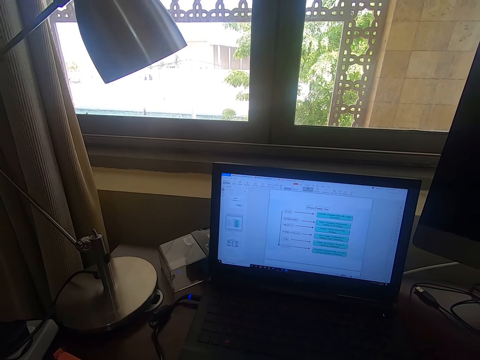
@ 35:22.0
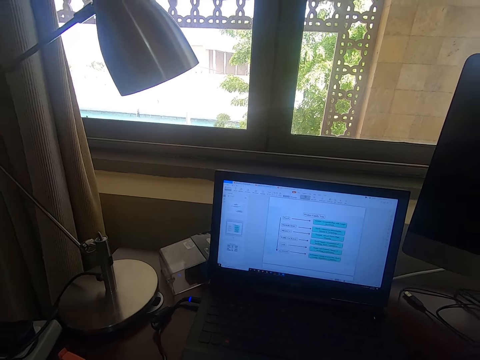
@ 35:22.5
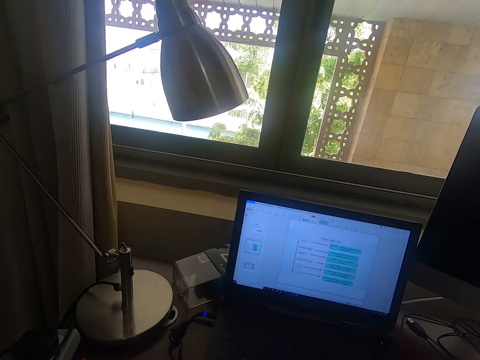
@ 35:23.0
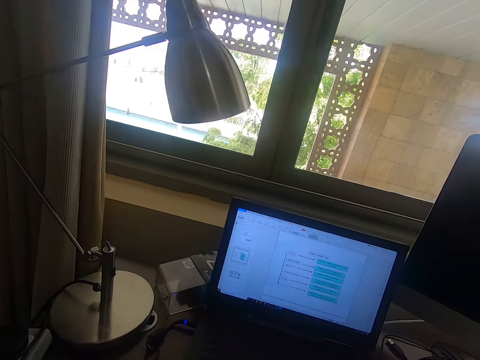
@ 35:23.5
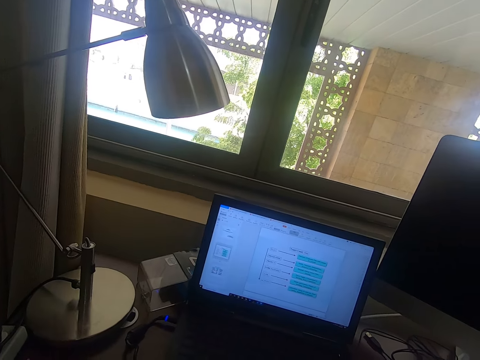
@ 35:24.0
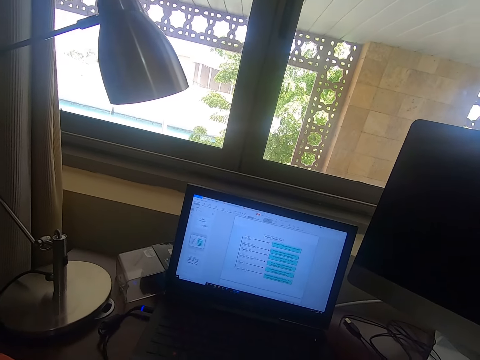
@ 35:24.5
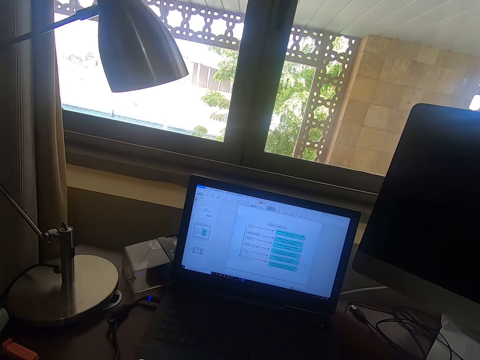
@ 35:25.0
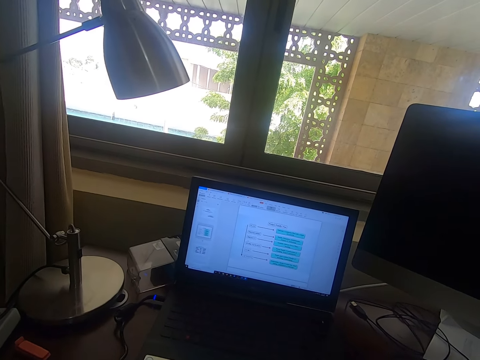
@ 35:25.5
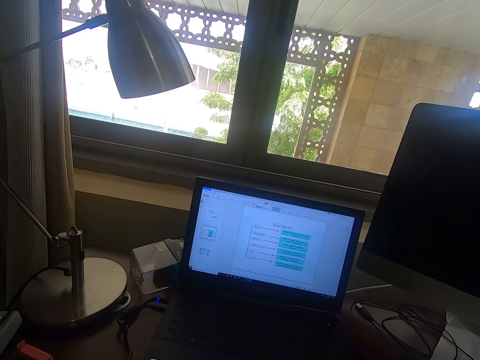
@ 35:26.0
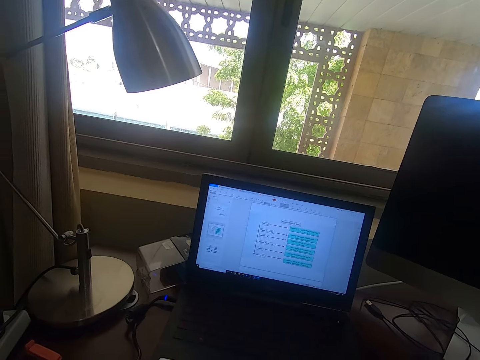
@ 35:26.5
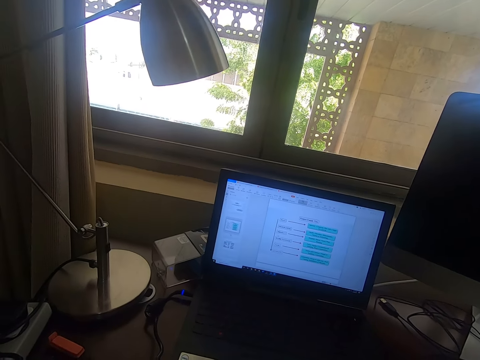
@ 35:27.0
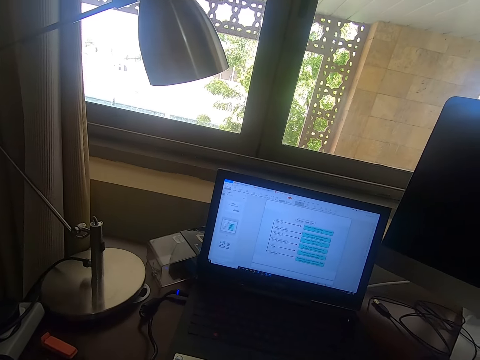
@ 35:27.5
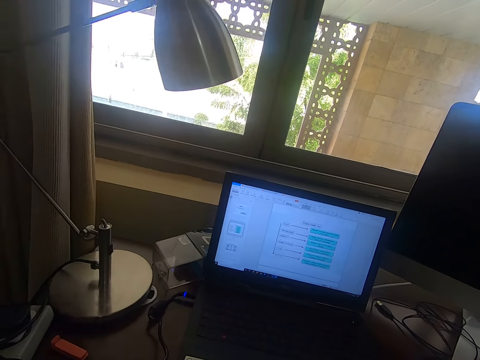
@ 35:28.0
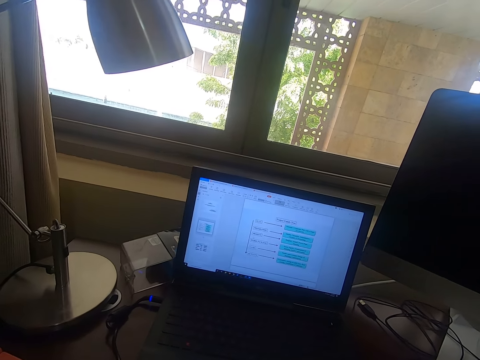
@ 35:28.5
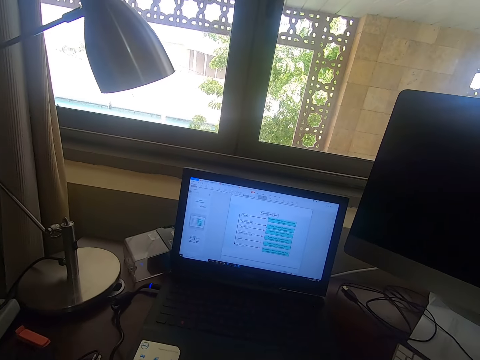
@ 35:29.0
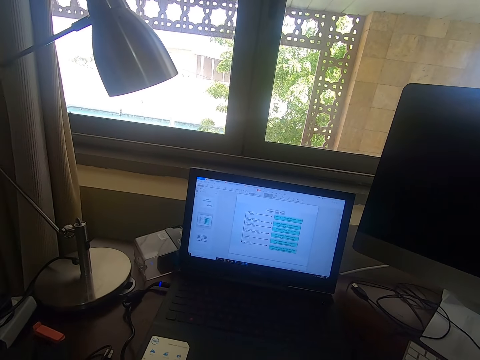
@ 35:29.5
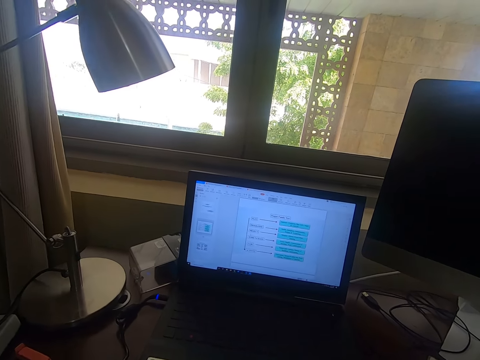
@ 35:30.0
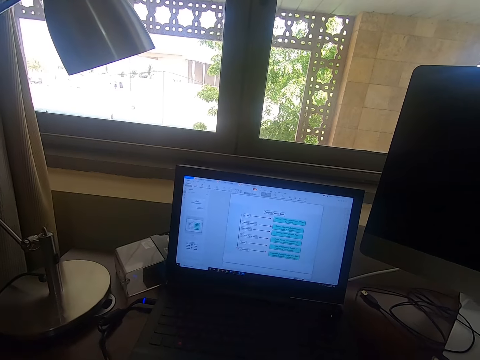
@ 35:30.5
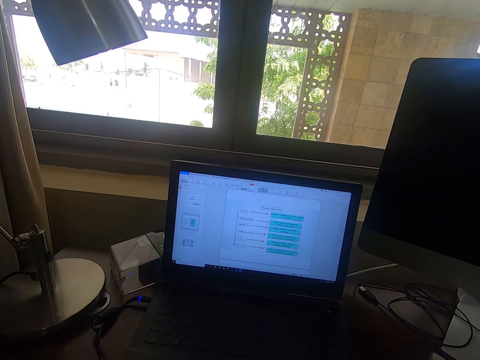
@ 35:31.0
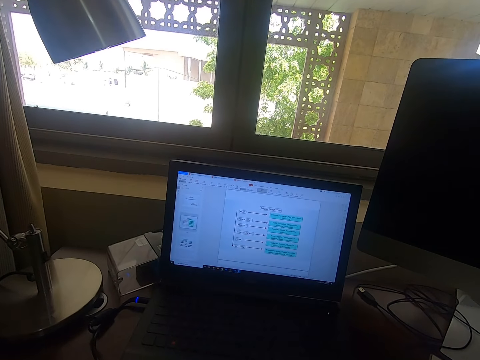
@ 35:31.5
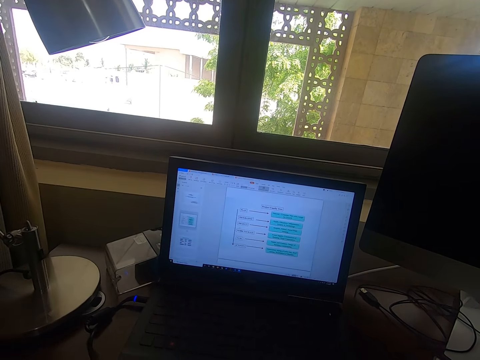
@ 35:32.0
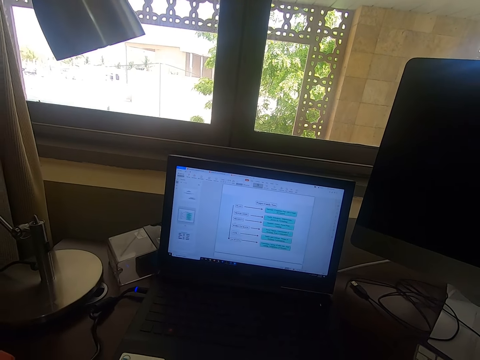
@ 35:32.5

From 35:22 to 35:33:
The camera wearer looks around.

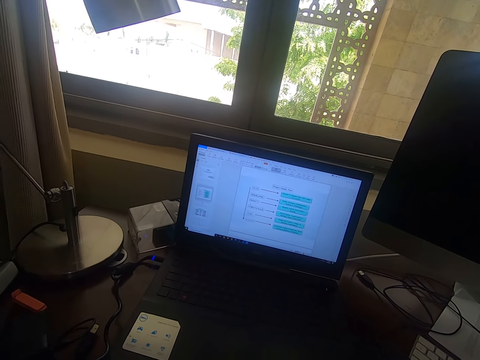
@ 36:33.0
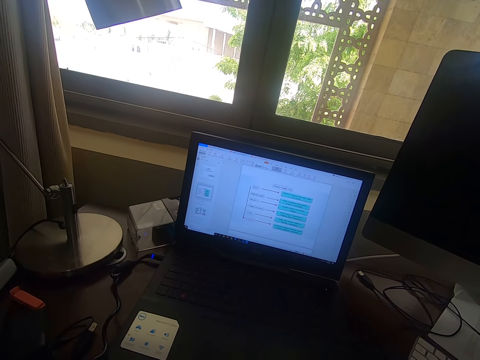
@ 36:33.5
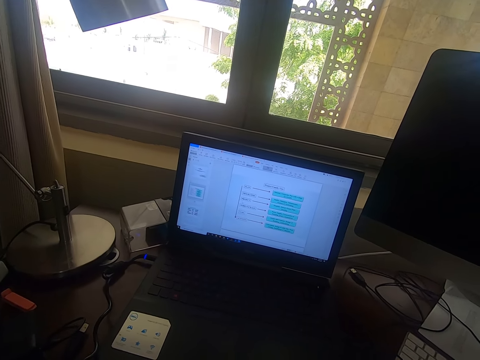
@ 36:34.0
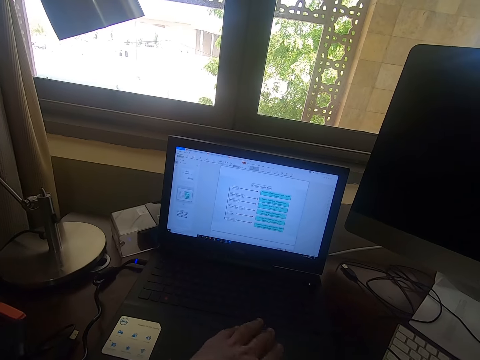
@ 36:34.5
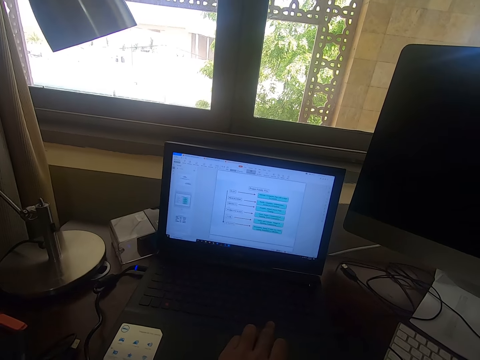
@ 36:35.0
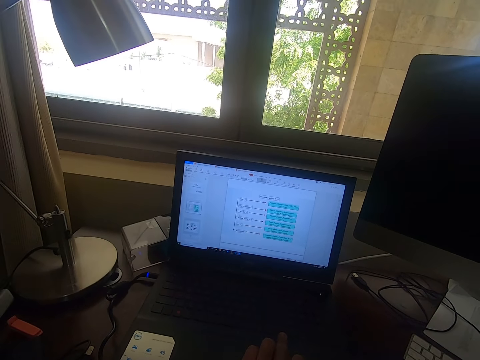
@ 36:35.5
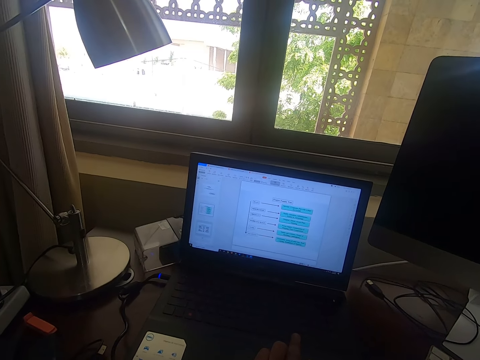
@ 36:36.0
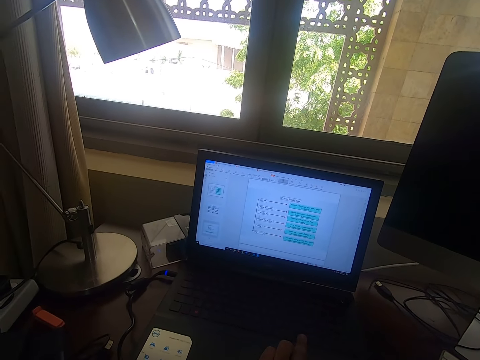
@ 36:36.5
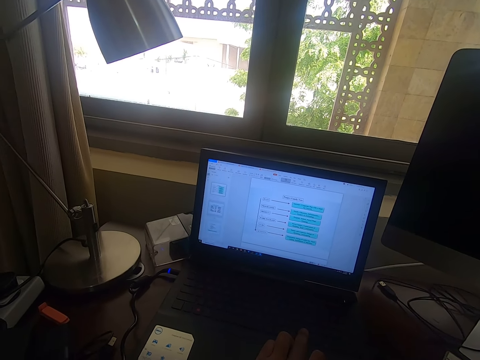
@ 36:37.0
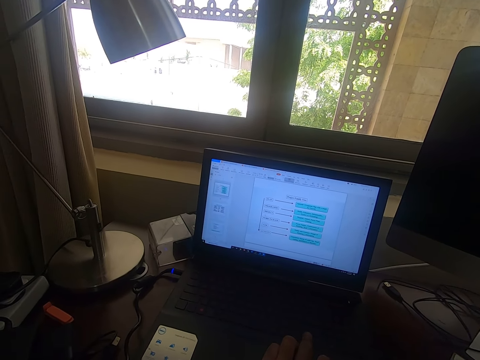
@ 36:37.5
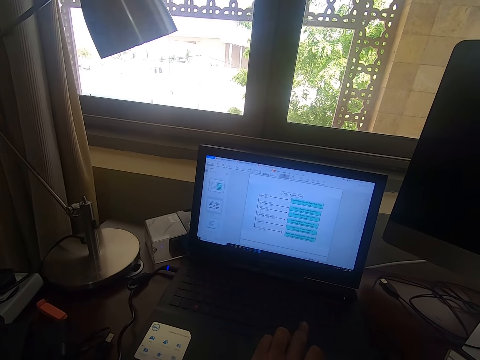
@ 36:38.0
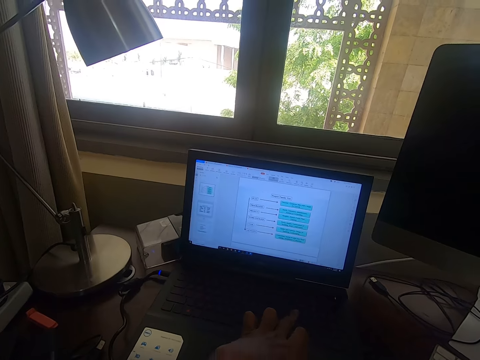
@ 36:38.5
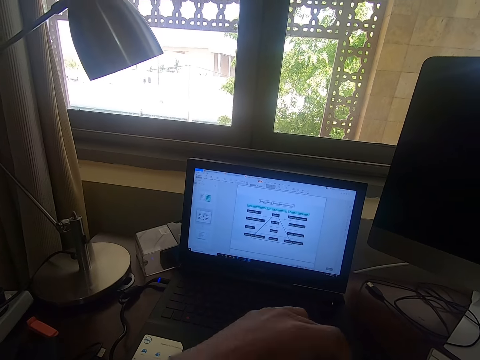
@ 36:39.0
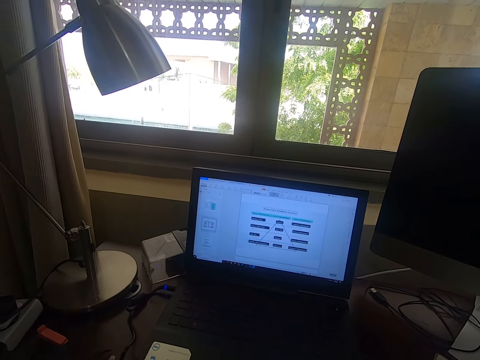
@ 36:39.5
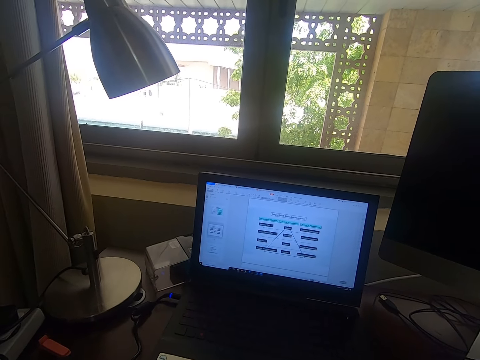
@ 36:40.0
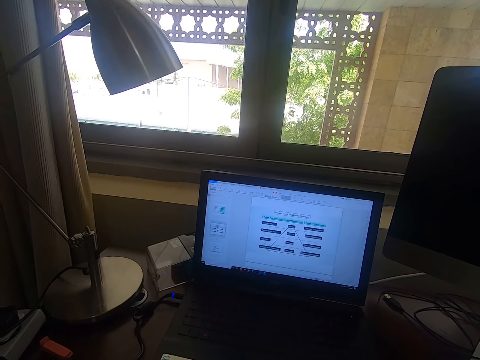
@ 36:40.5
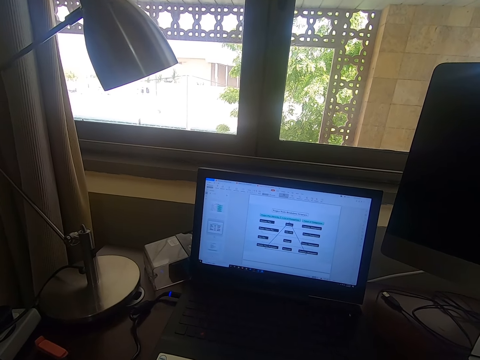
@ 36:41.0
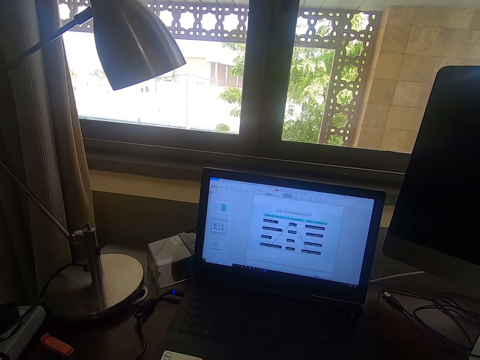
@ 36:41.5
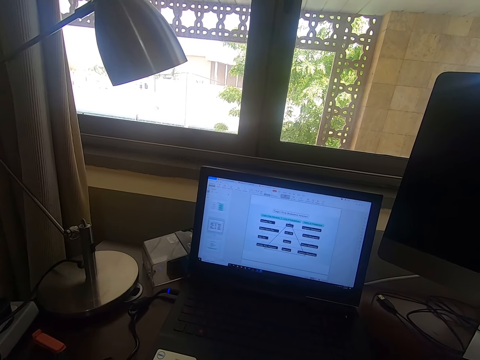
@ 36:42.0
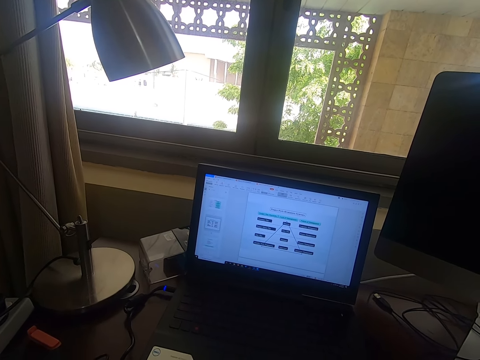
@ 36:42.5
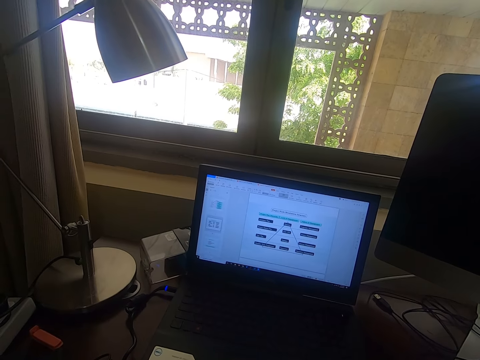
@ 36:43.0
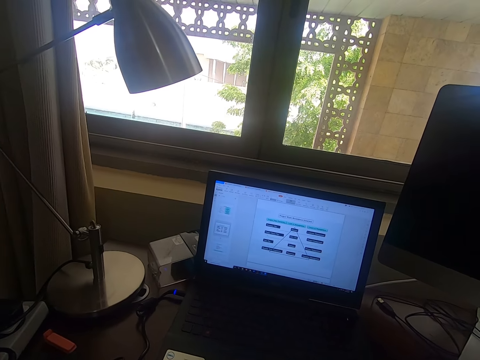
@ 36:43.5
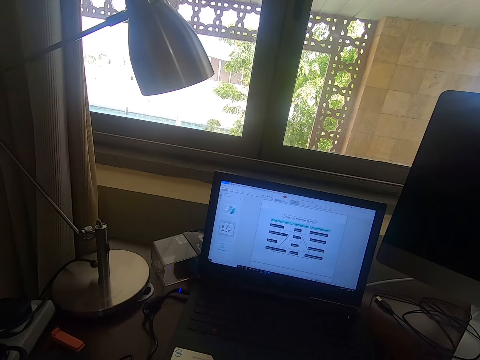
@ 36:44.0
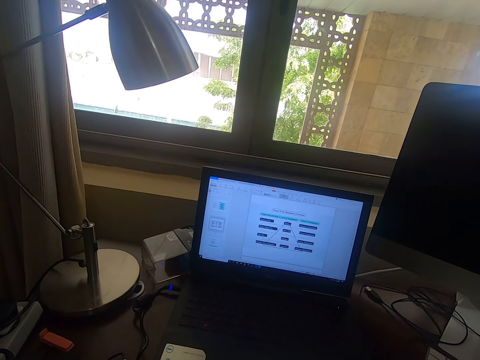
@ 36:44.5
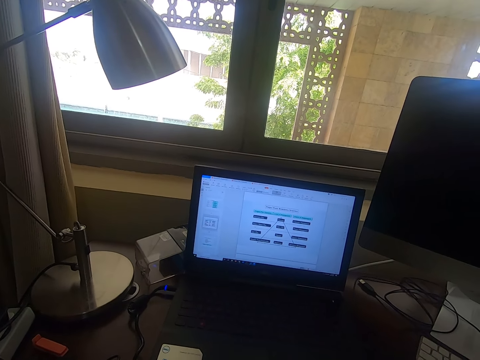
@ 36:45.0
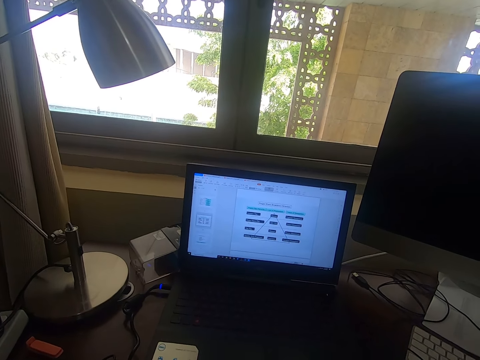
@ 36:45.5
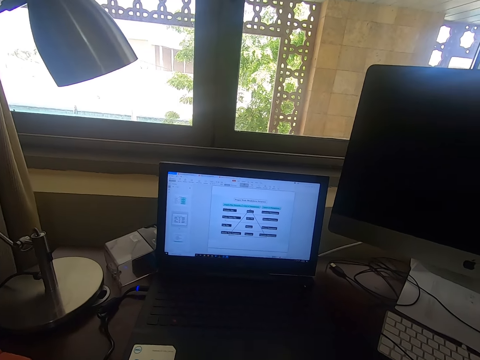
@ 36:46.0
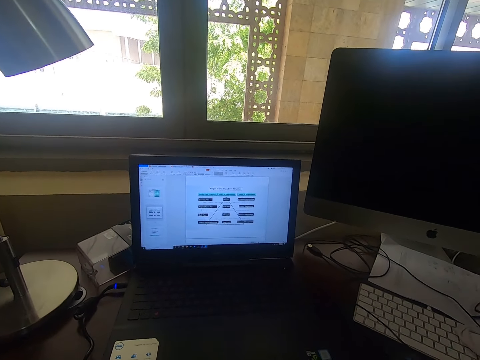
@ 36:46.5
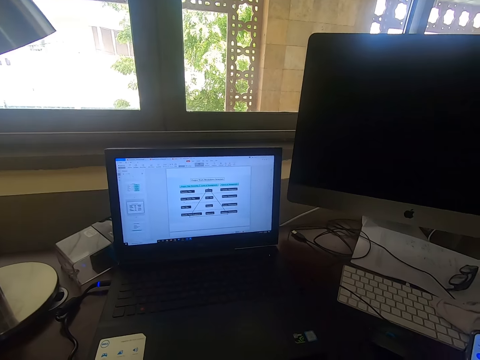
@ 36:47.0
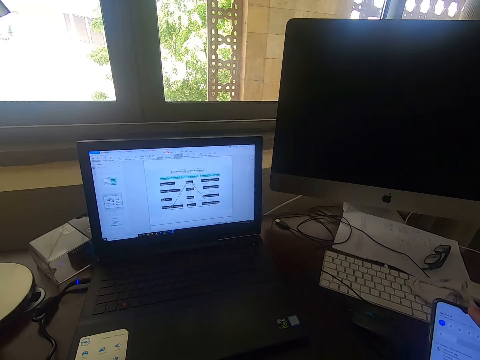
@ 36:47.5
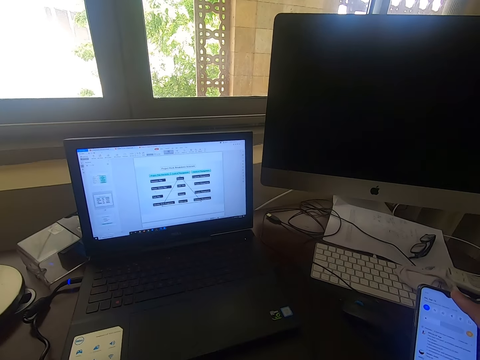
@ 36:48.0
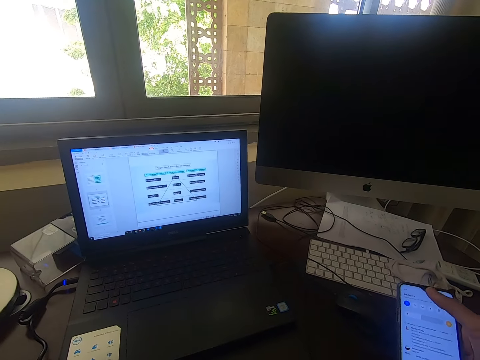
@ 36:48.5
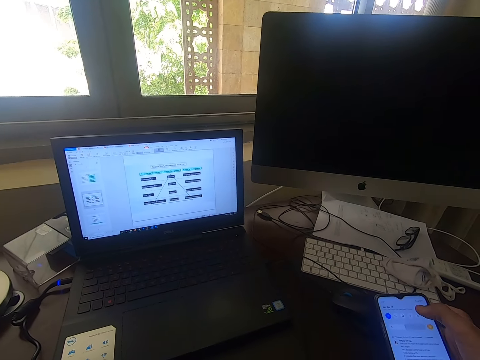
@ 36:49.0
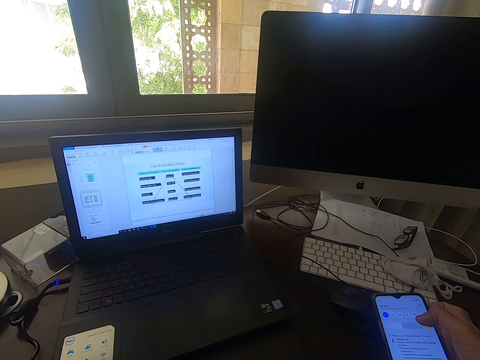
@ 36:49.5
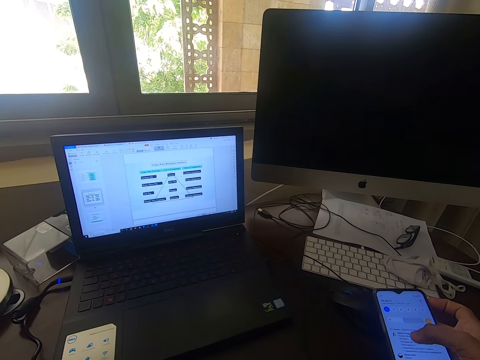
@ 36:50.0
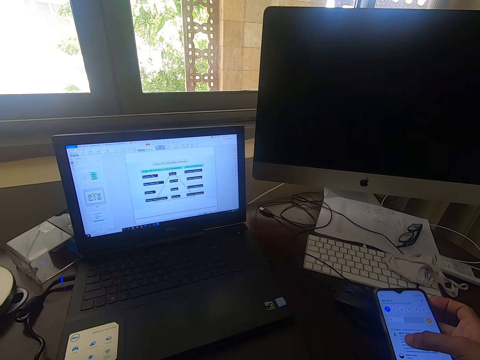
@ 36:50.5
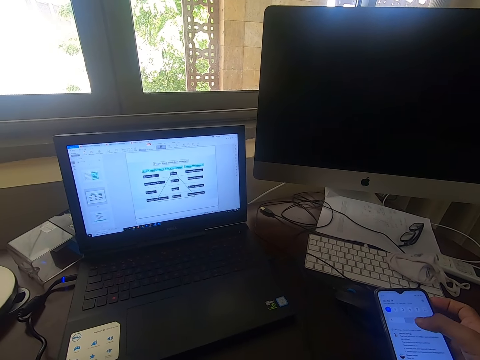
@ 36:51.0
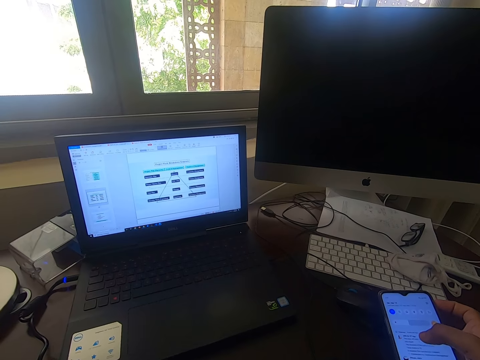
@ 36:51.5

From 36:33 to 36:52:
The camera wearer touches the keyboard. They click on the laptop keypads with the left hand. They touch something with the left hand. They look around. They scroll on a phone. They use the phone.
